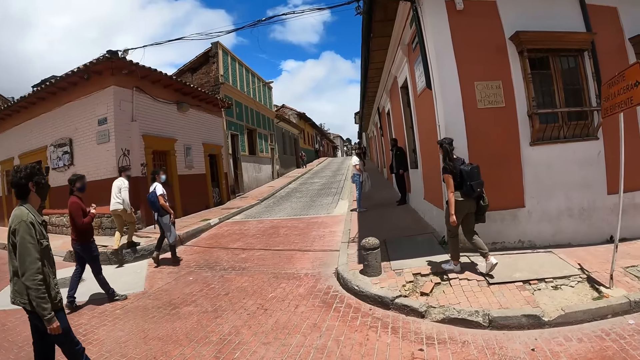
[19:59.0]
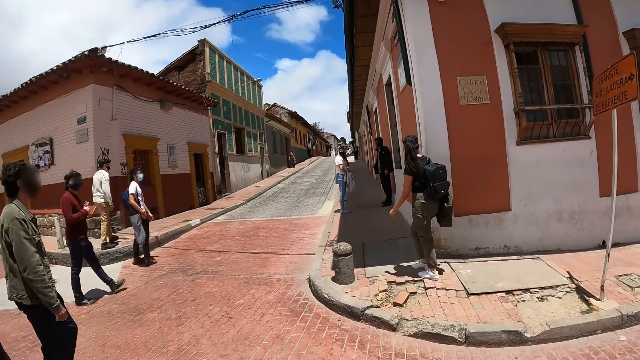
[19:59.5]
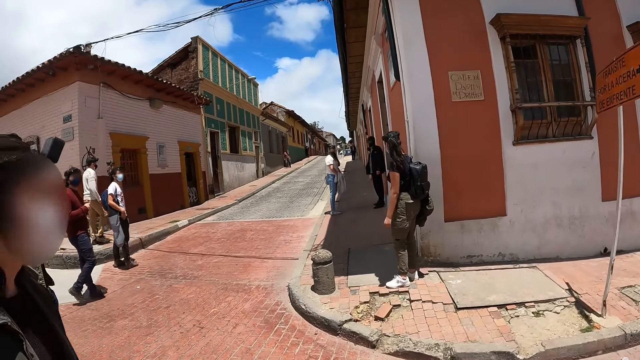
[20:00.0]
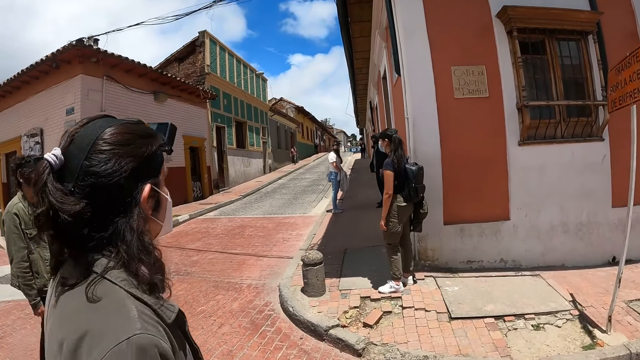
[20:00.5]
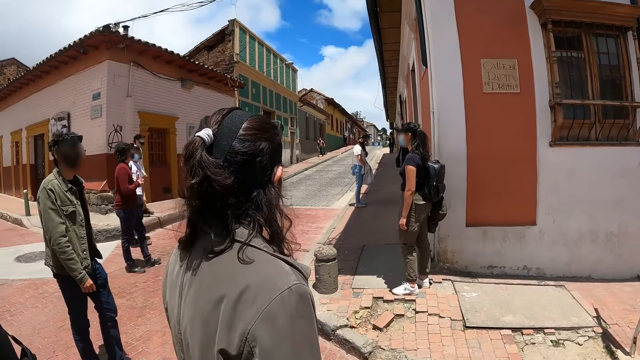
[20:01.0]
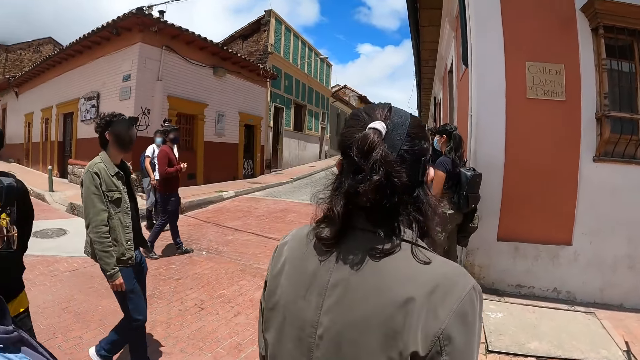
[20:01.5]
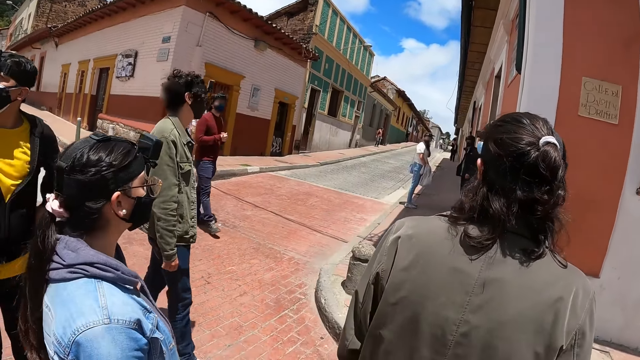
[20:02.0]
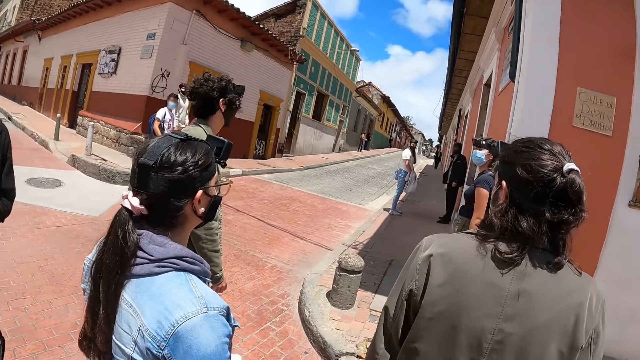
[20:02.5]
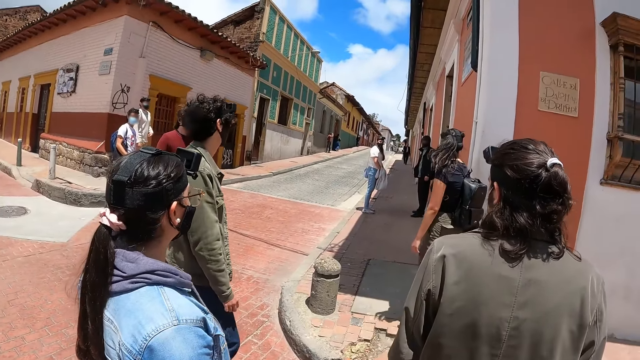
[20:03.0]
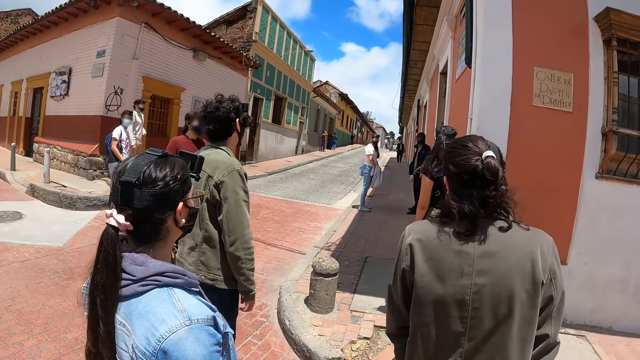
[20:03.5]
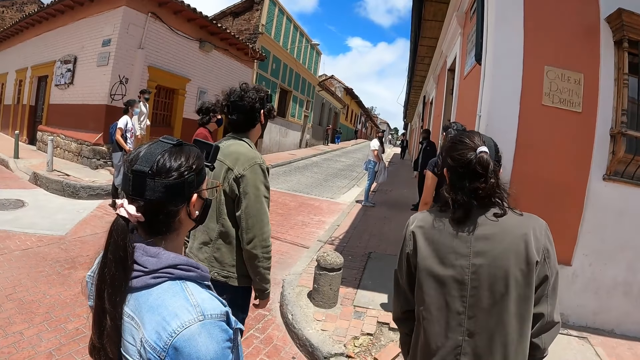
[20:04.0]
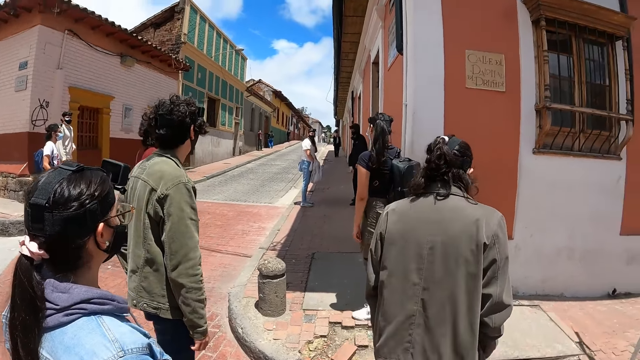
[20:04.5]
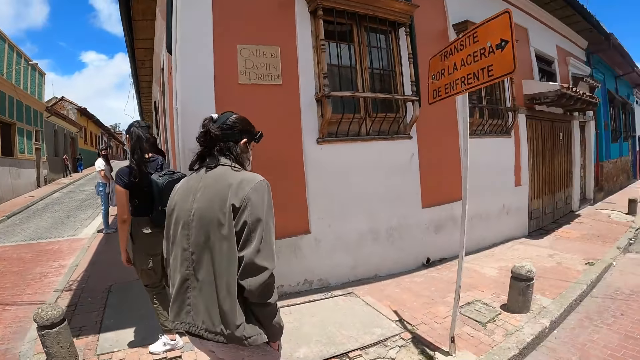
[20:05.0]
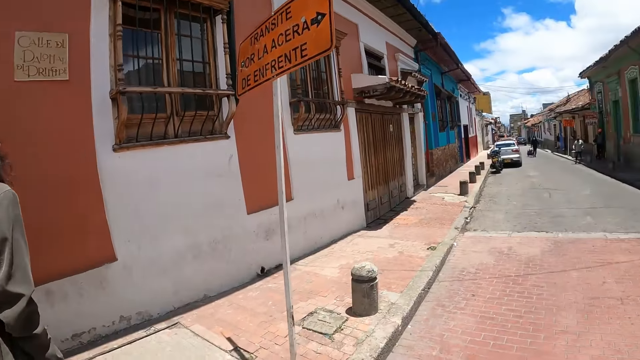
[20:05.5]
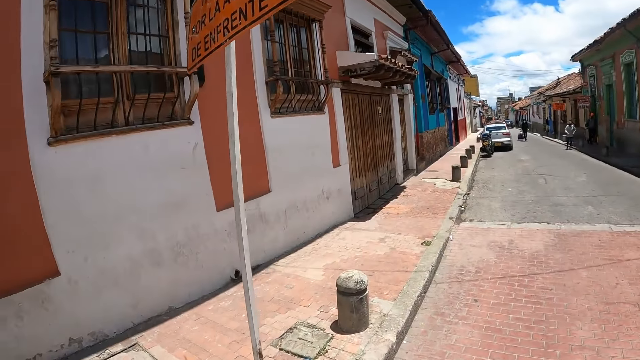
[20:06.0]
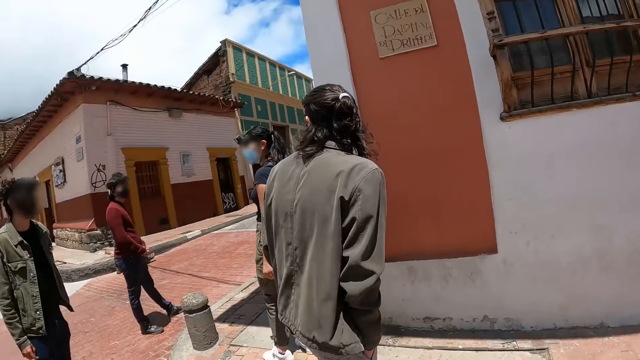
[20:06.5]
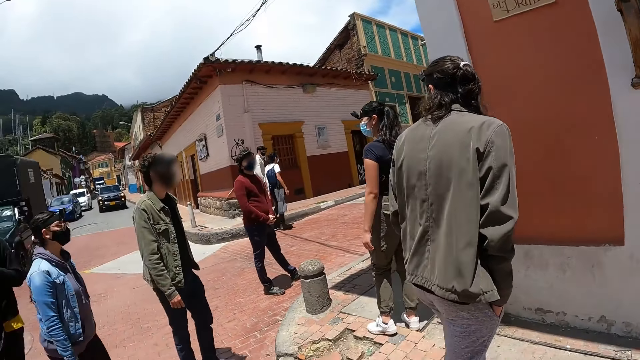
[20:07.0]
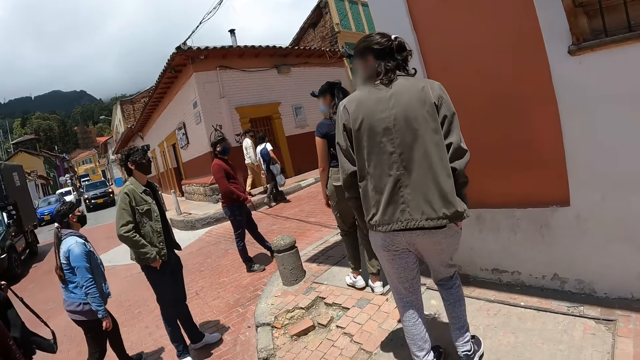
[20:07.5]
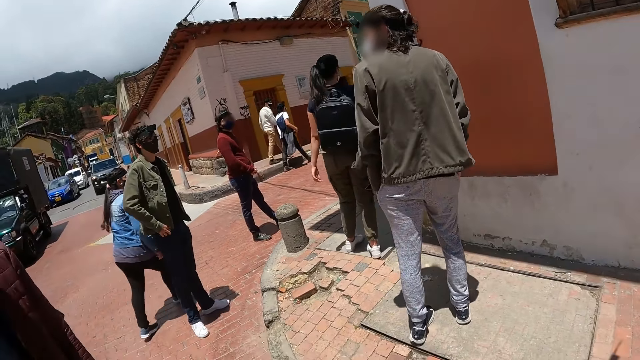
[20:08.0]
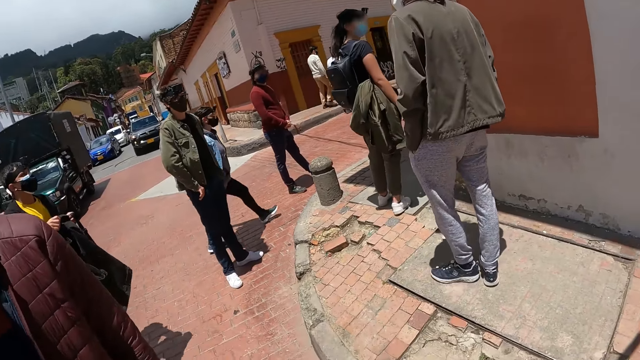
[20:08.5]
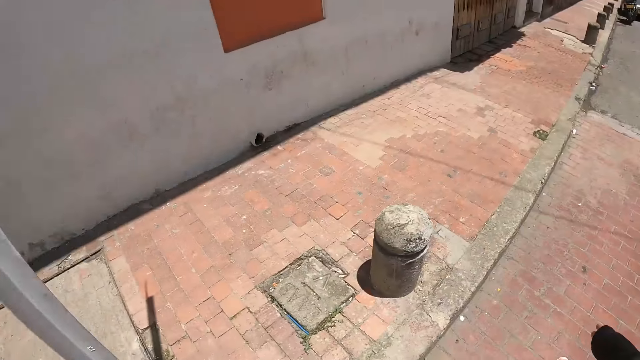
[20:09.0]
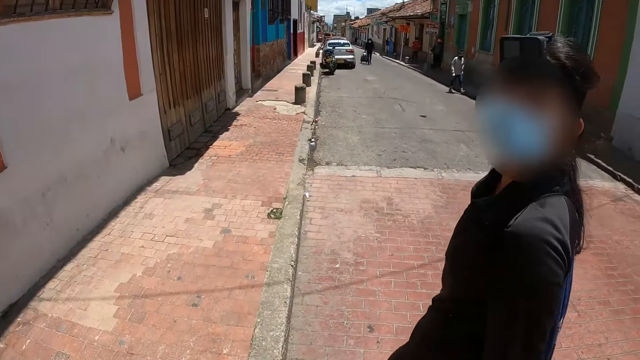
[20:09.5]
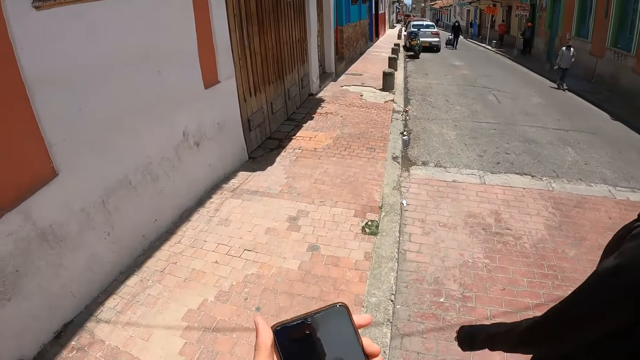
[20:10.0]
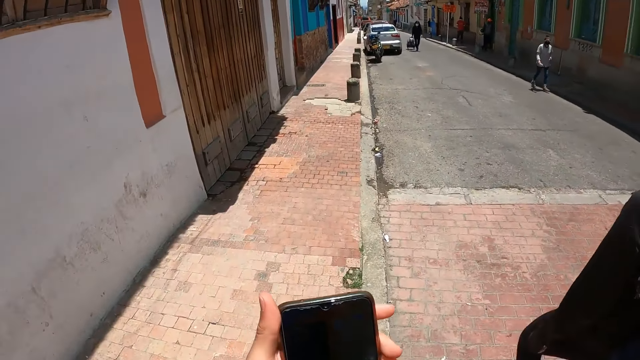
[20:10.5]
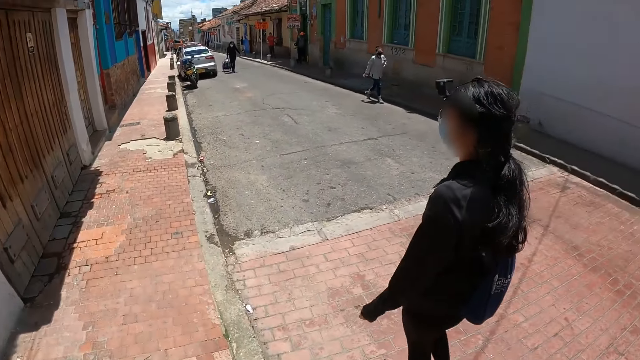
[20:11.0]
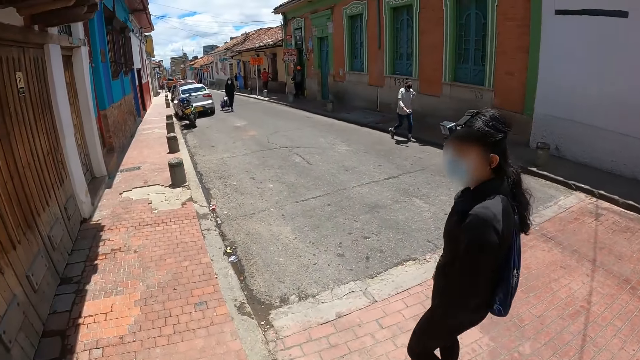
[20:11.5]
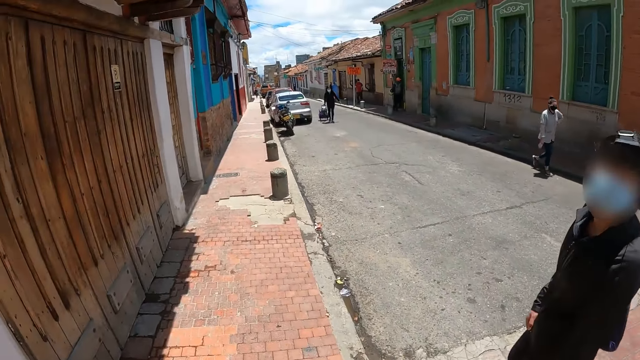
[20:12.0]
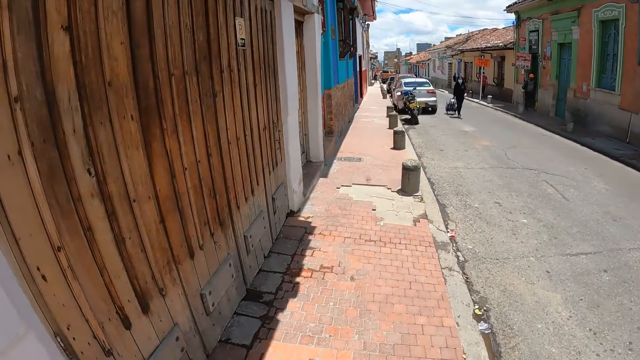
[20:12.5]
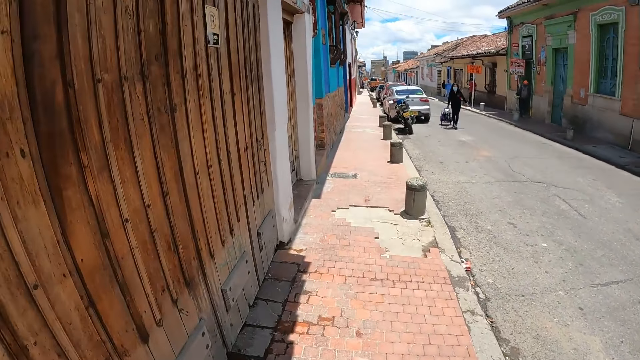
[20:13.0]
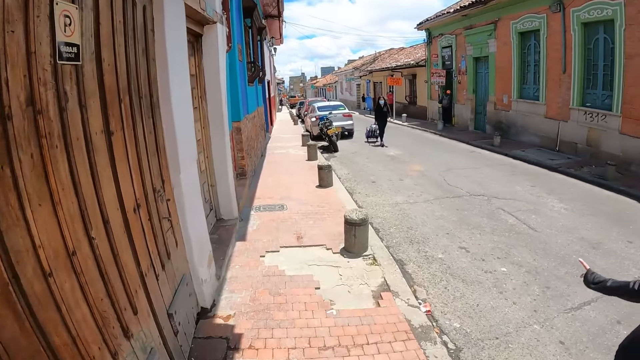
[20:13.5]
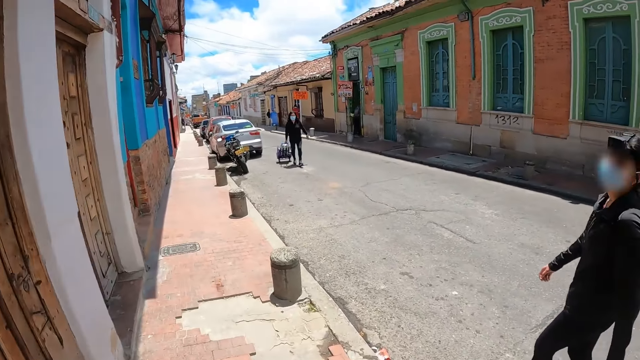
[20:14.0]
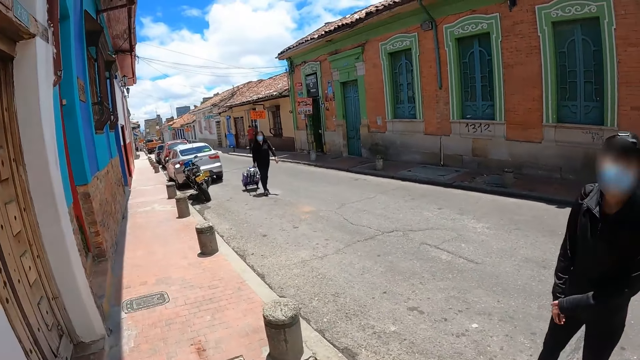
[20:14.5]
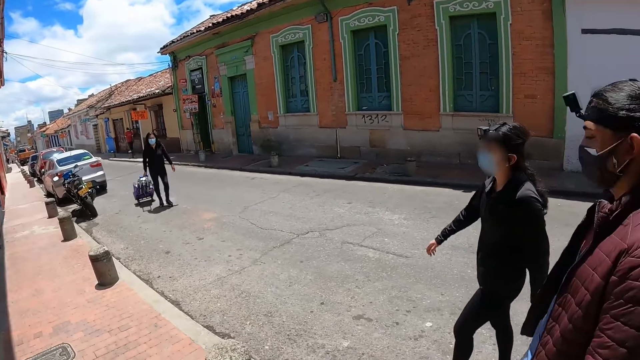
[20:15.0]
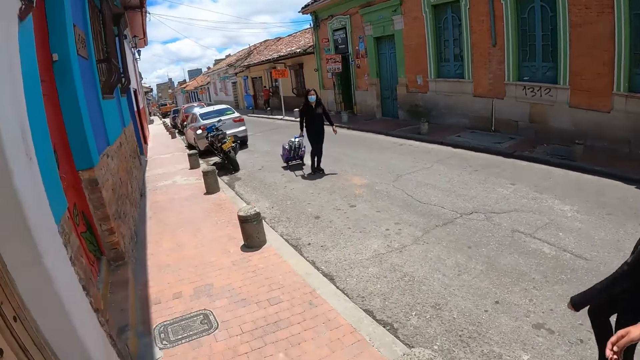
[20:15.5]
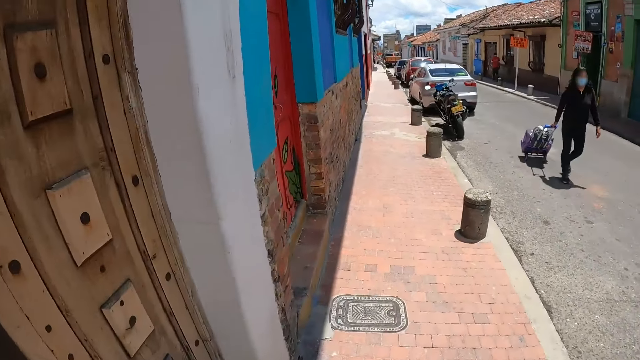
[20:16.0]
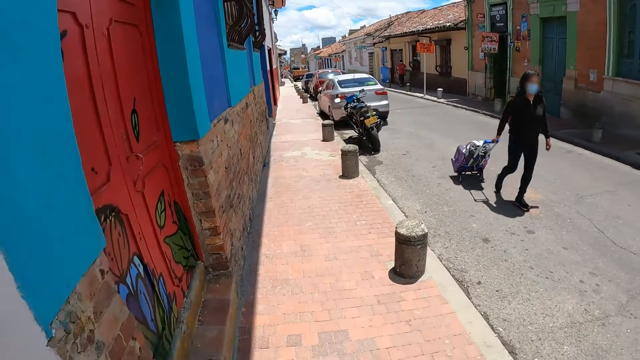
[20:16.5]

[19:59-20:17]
The camera wearer looks around. They hold the cell phone in the left hand. They walk around on the pavement.

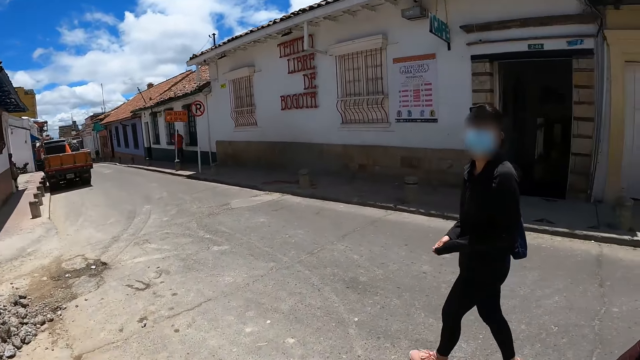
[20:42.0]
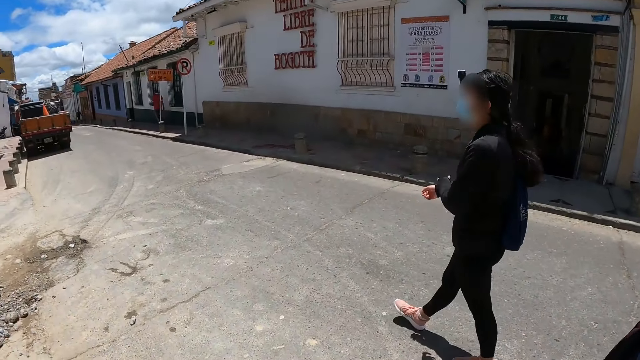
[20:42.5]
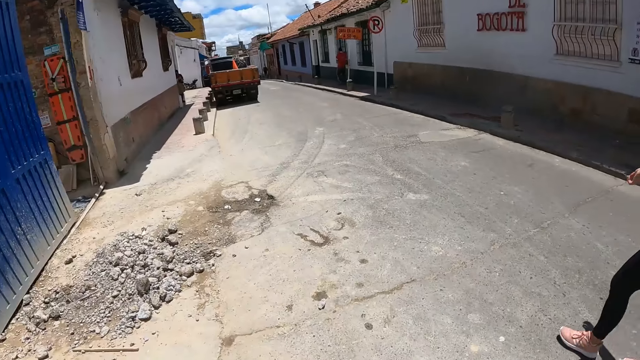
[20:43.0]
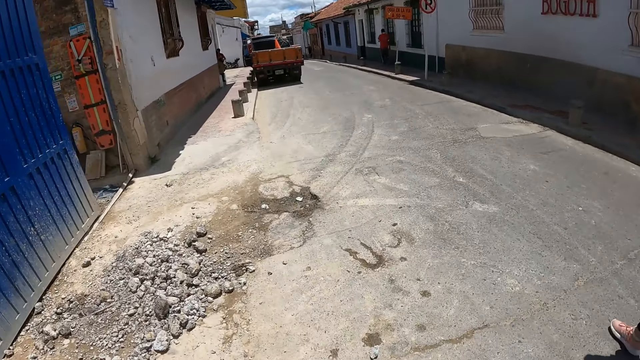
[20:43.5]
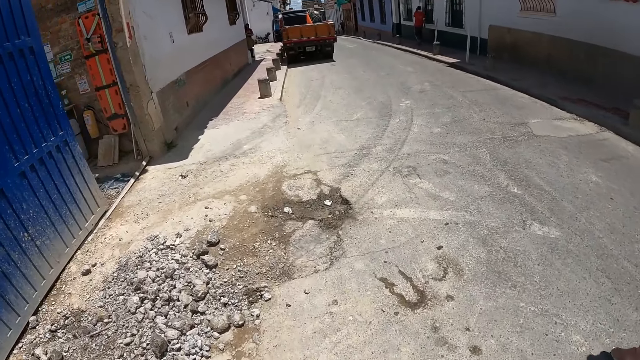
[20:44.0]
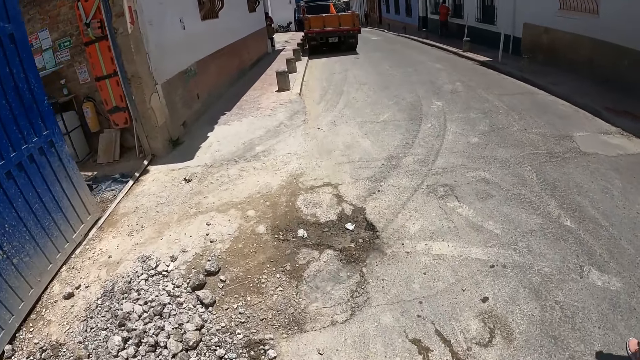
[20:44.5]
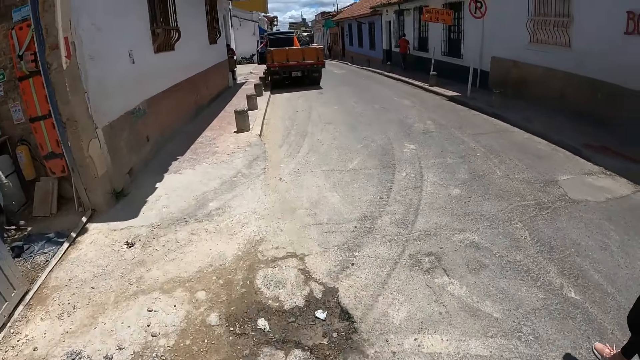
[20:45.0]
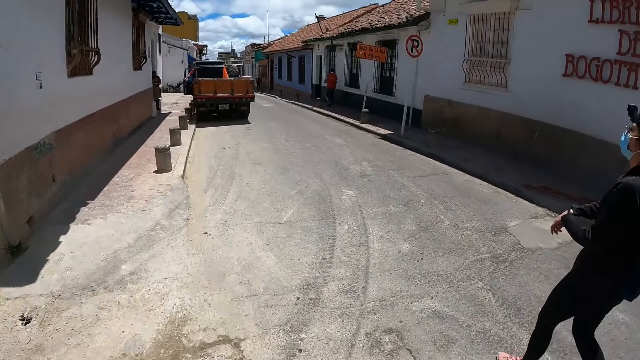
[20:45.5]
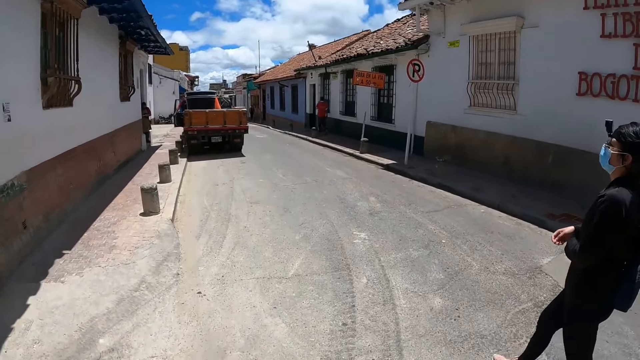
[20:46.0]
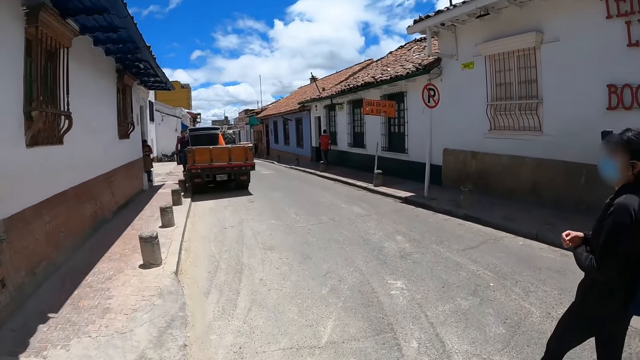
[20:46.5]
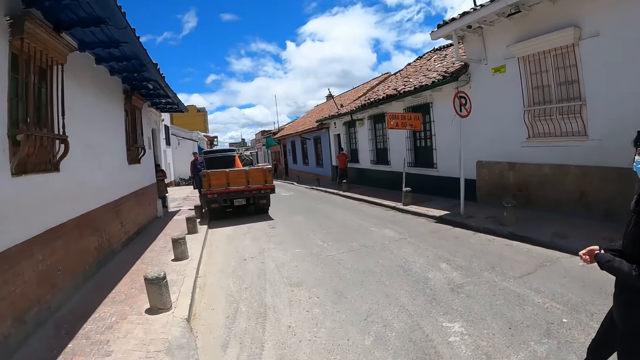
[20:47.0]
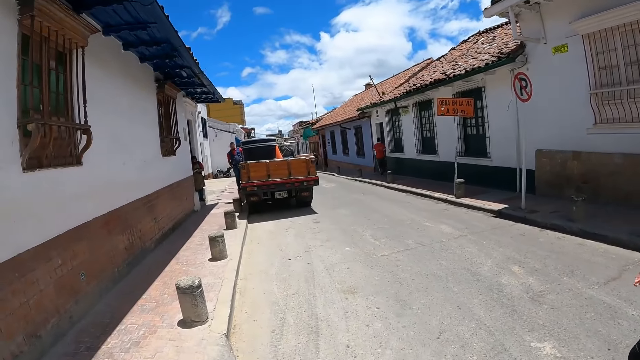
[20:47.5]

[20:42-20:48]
The camera wearer walks around on the road.
